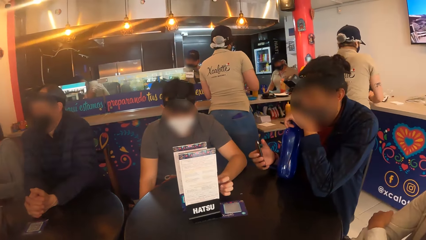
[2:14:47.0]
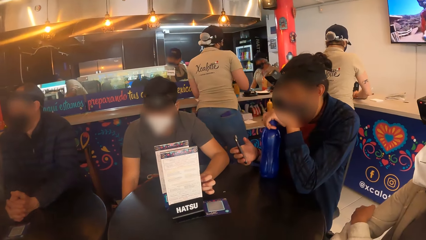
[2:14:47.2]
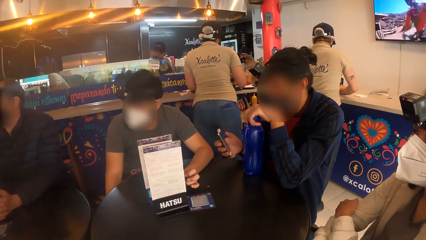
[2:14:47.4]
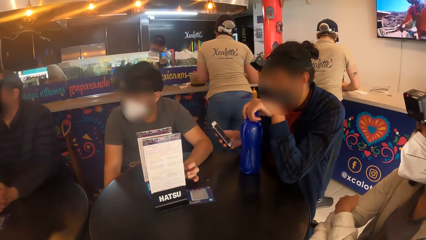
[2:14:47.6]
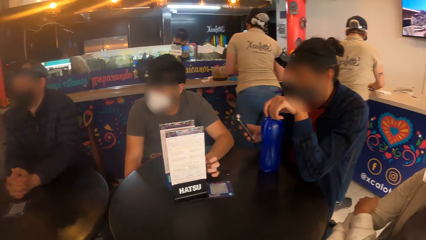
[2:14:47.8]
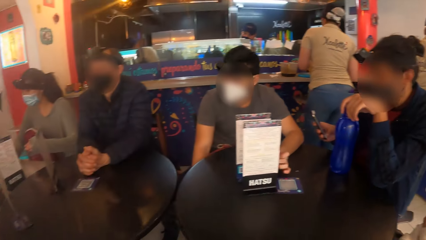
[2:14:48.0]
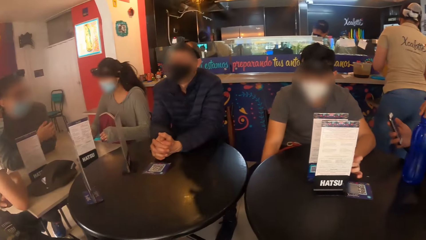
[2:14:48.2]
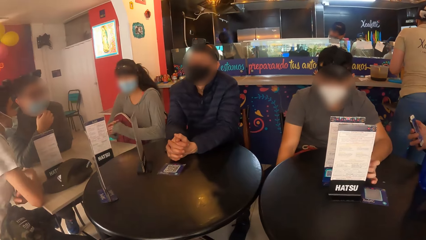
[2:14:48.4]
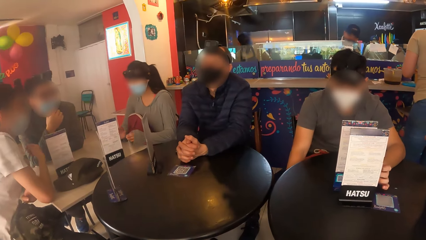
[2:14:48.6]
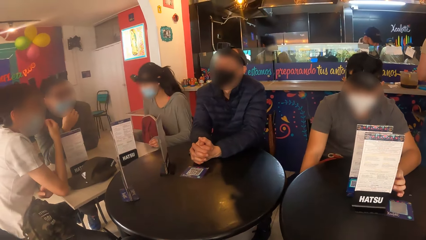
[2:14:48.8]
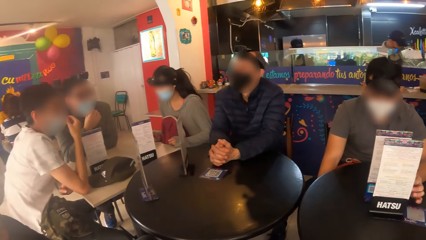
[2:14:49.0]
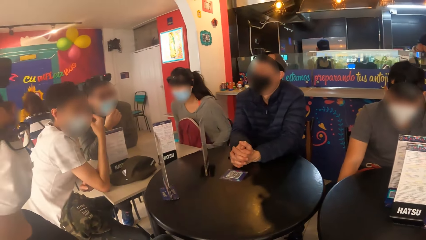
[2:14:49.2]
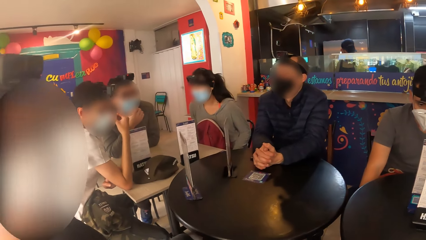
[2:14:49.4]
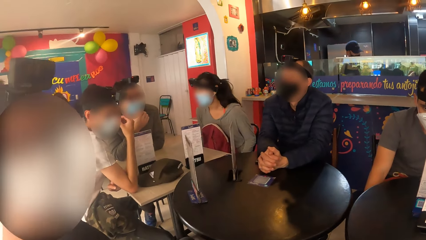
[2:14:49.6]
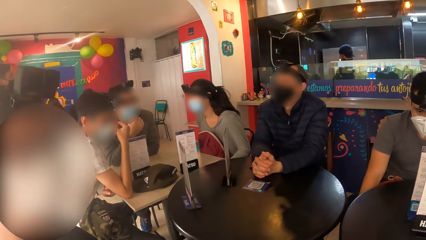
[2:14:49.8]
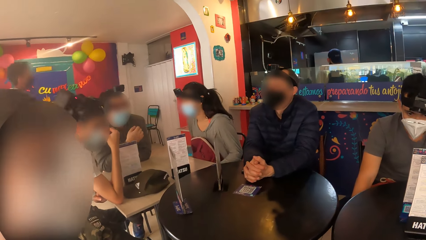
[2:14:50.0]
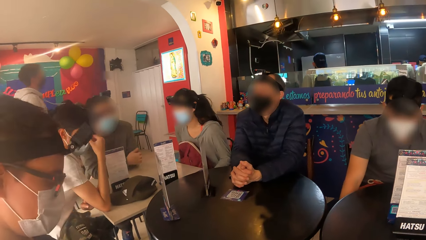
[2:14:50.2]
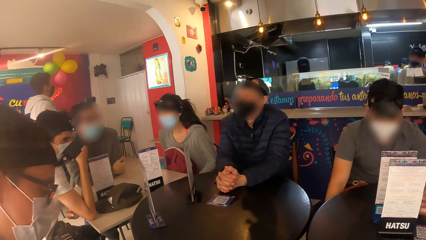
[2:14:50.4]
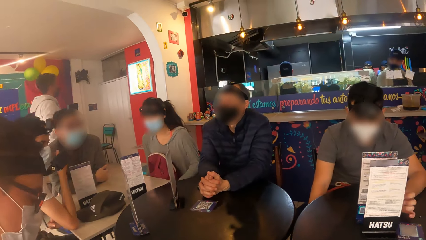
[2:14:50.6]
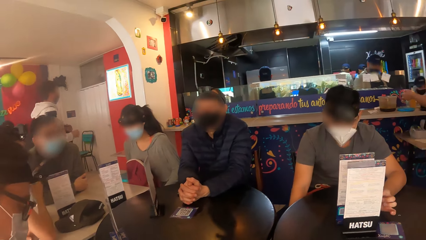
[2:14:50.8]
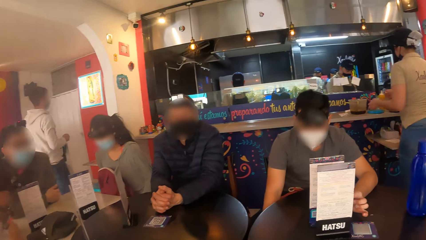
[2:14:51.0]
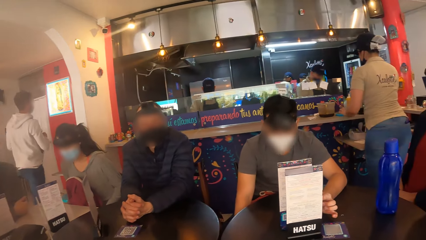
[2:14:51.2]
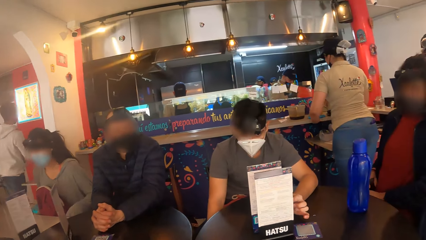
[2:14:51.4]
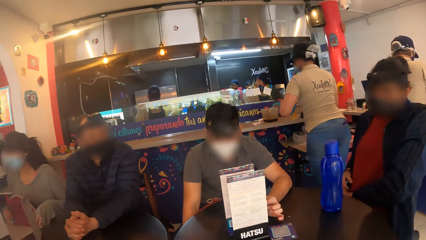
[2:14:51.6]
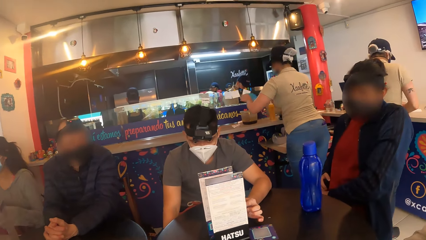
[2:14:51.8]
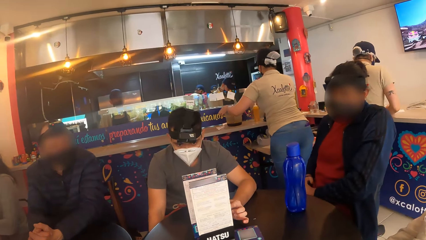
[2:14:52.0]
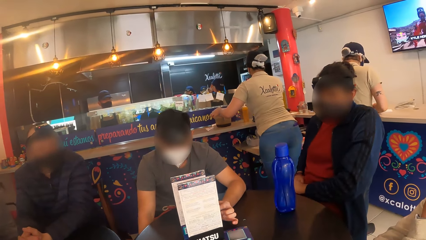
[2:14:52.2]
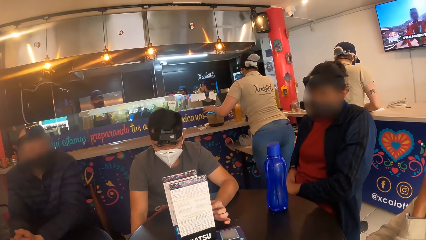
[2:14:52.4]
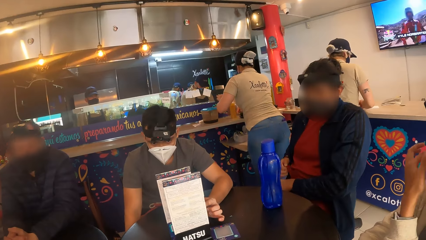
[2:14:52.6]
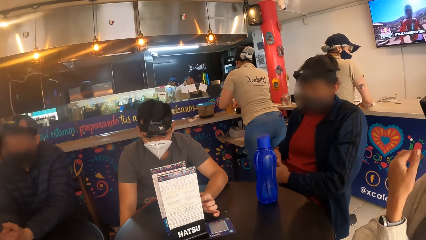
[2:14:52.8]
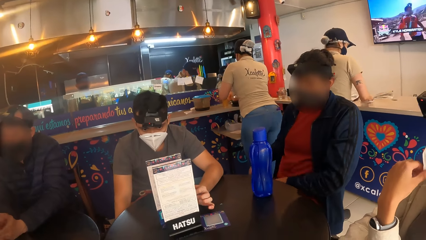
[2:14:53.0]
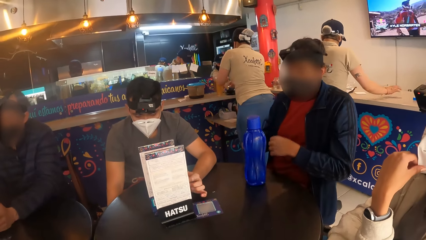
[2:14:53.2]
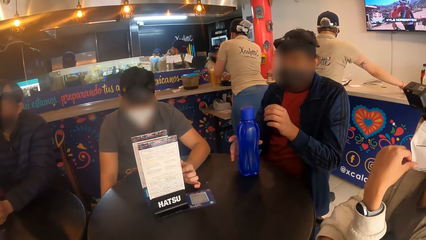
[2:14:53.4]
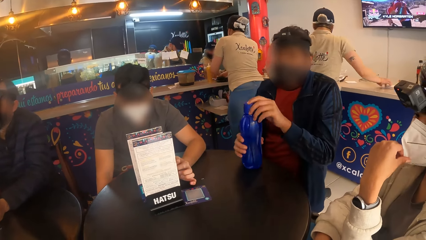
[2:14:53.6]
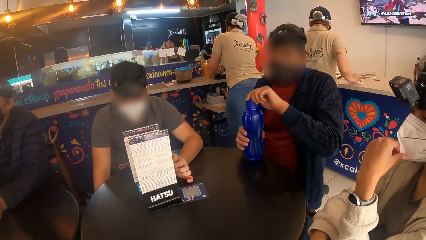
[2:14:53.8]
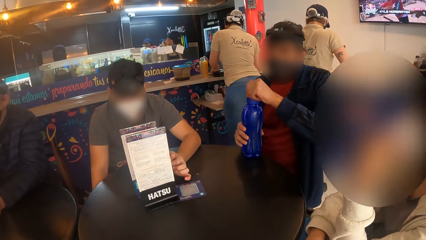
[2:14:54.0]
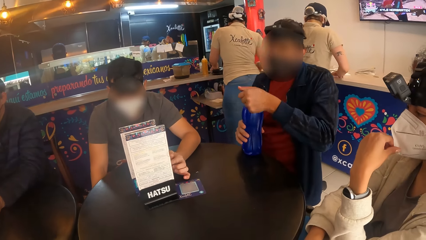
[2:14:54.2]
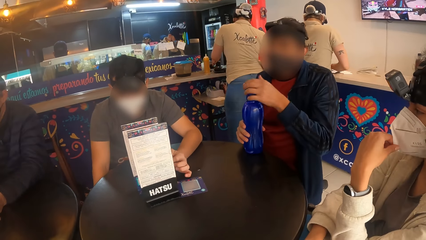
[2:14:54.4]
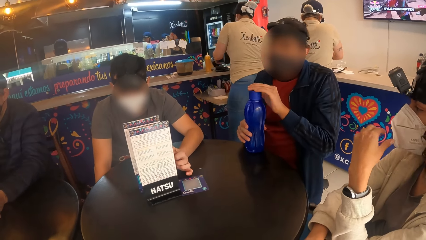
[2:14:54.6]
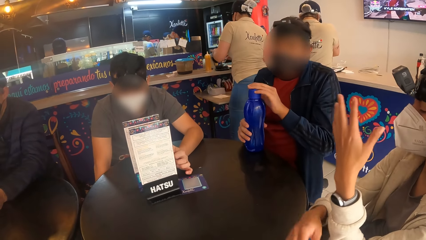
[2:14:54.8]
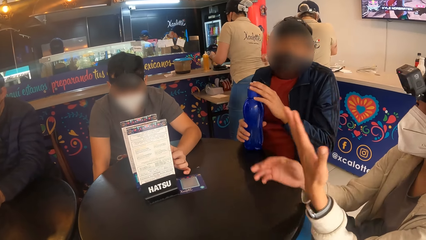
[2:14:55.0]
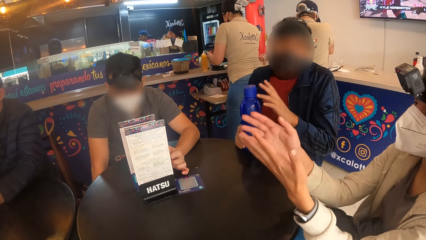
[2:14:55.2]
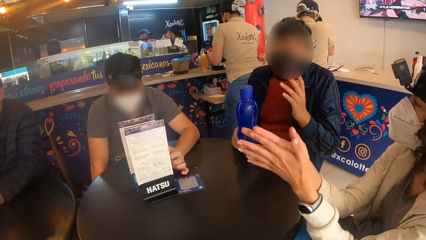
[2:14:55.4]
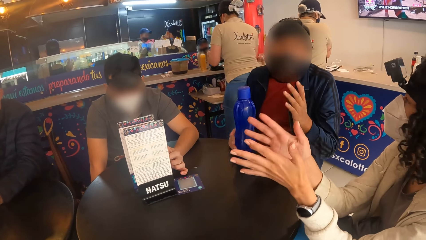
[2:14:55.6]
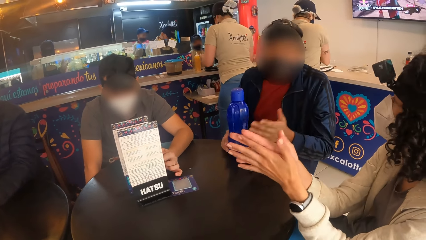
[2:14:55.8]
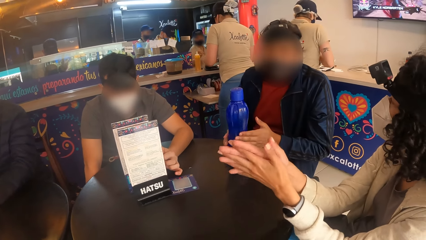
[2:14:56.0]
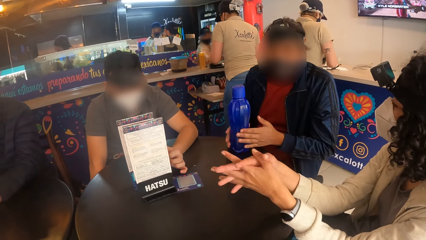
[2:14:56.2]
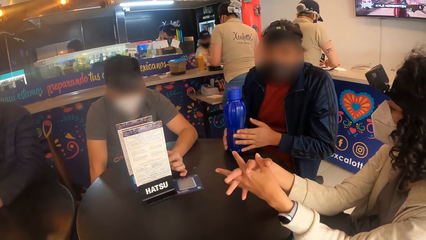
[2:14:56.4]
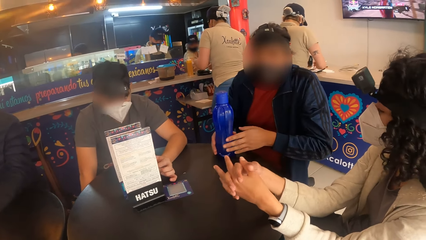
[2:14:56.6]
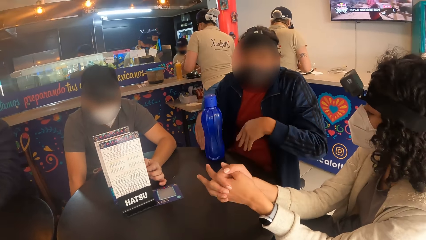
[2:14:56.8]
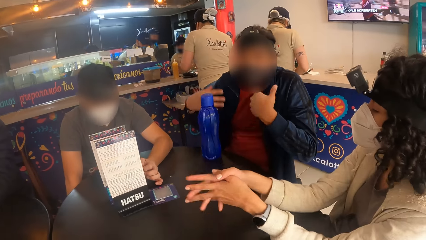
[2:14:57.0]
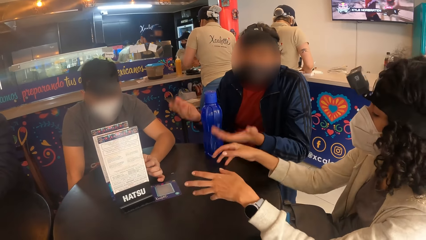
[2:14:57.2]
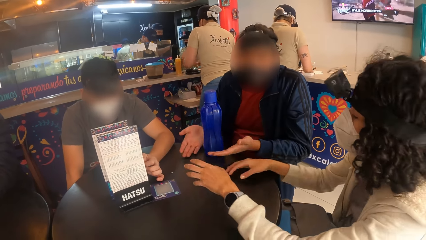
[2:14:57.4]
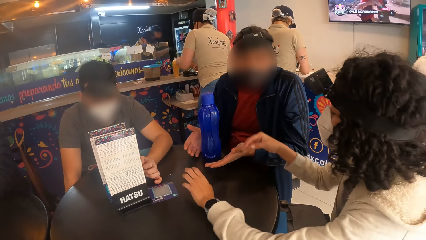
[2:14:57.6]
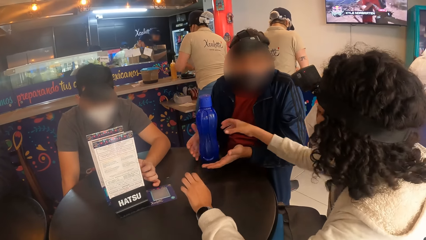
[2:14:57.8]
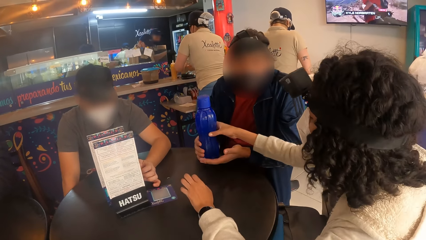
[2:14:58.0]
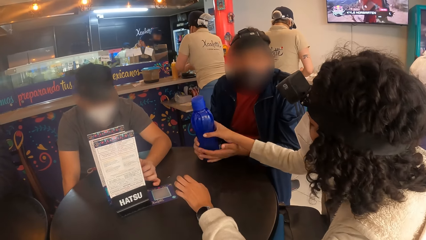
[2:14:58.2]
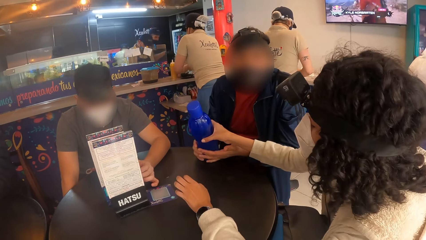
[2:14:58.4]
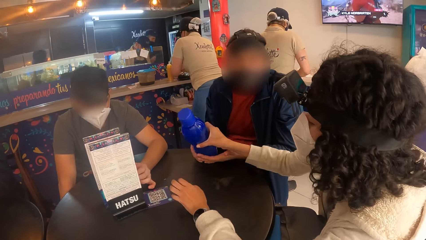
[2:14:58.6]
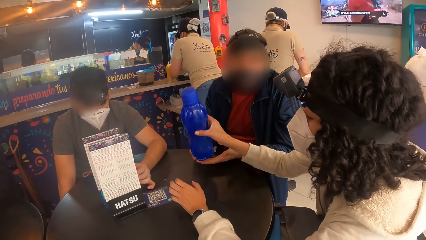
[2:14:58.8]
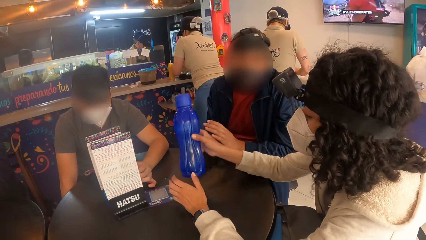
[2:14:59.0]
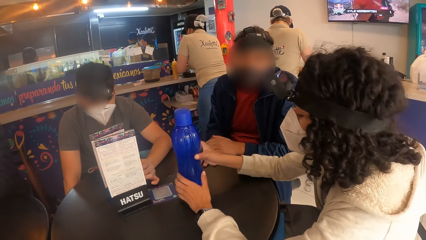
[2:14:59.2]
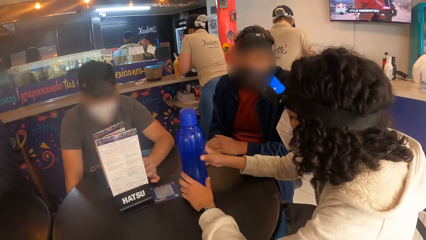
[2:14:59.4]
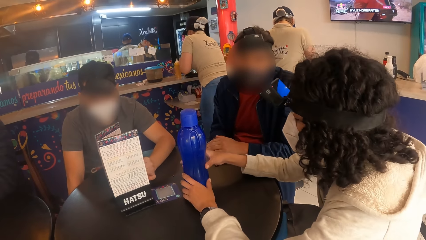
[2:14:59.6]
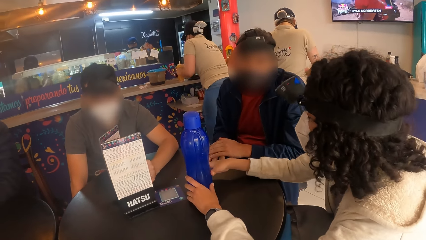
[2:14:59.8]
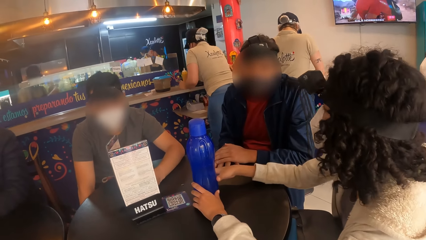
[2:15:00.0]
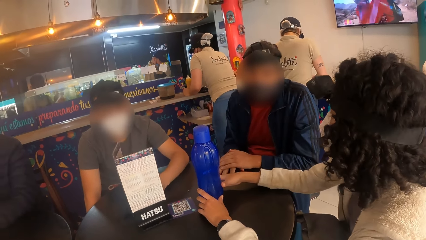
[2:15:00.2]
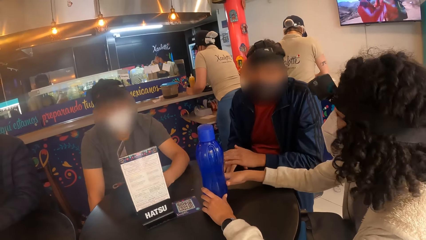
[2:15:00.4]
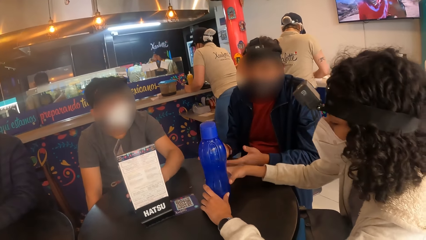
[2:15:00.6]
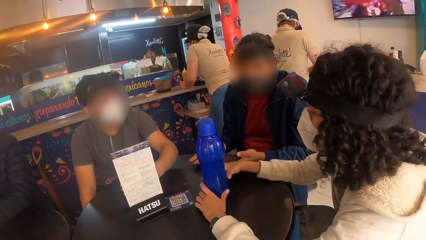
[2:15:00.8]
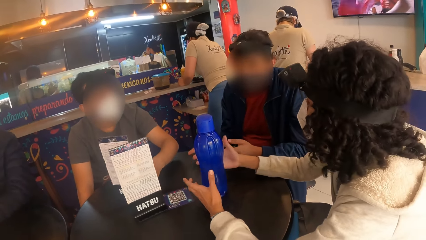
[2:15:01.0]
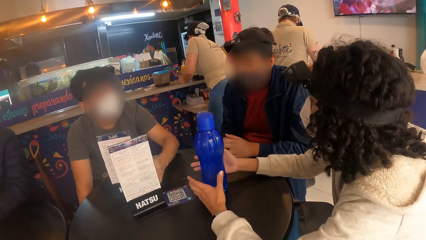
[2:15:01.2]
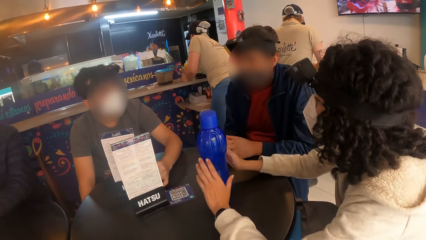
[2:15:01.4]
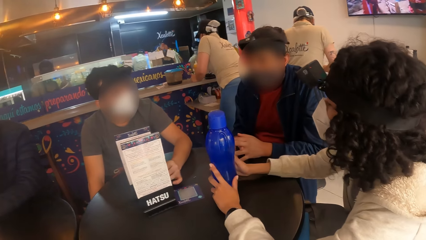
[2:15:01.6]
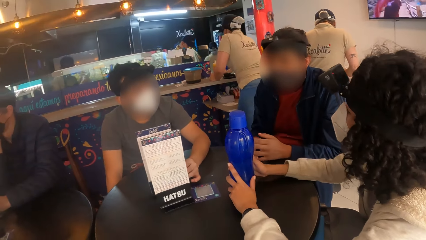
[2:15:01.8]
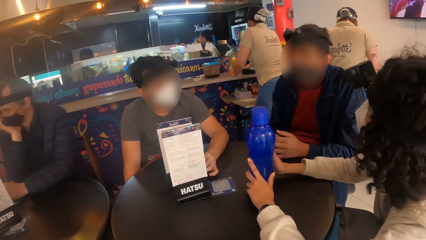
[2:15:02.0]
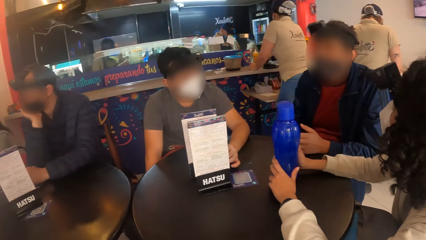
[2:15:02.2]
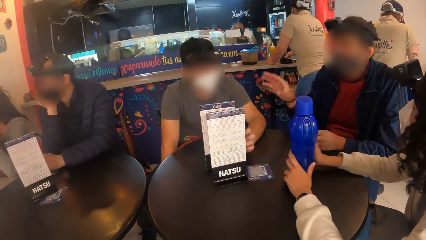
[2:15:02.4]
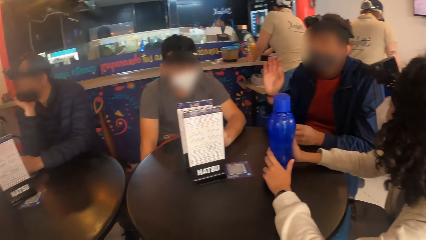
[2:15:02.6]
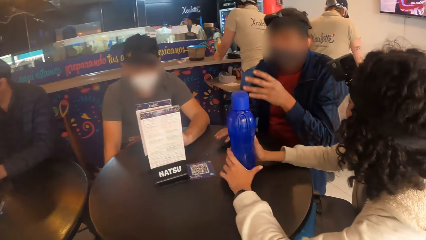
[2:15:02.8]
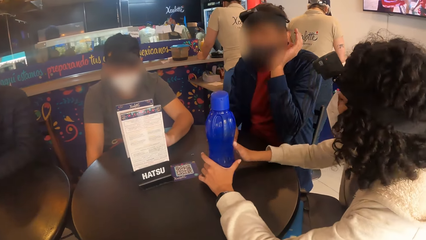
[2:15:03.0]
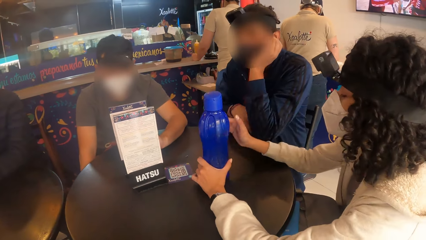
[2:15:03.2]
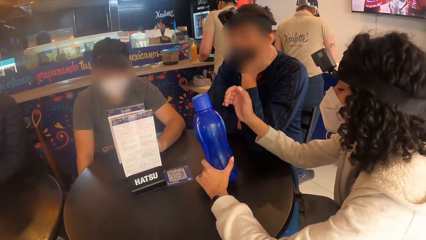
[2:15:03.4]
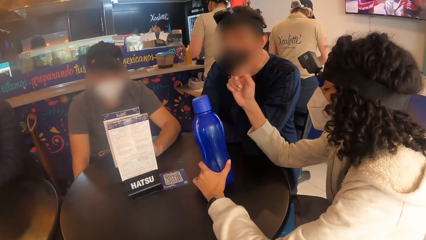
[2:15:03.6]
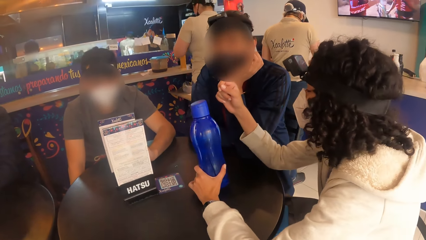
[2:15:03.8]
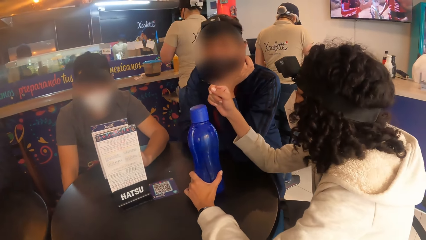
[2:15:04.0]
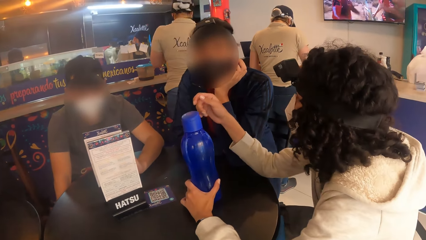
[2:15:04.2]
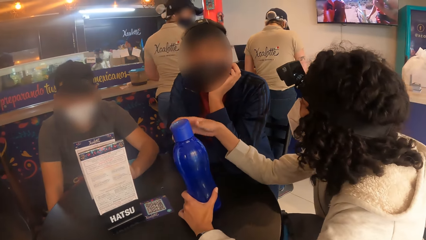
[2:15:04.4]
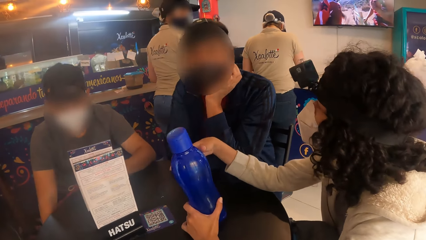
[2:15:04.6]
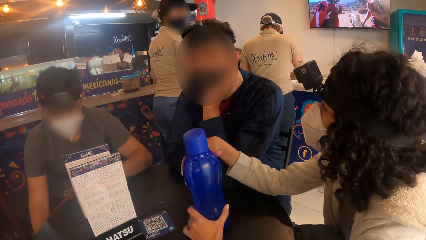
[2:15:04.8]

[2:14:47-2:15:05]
The woman touches the facemask on her face with her left hand. The woman claps both hands. The camera wearer interacts. The woman puts her left hand on the table. The woman takes the bottle from both hands of a man with her right hand. The woman puts the bottle on the table with her right hand. The woman touches the bottle on the table with her right hand. The woman touches the bottle on the table with both hands.
